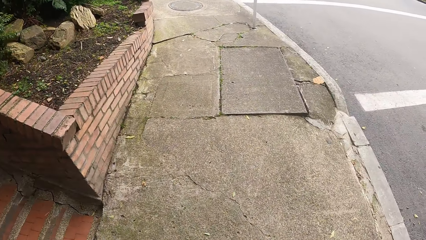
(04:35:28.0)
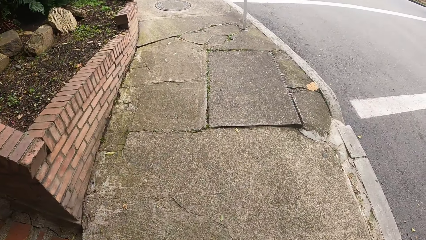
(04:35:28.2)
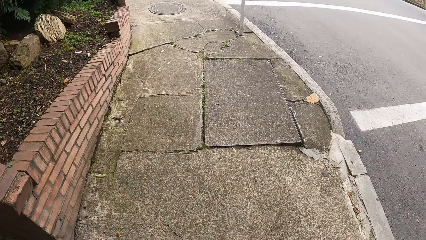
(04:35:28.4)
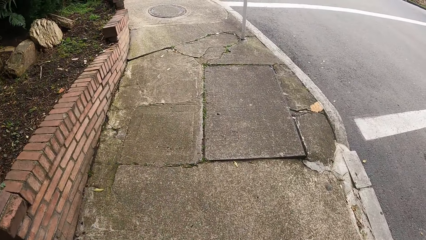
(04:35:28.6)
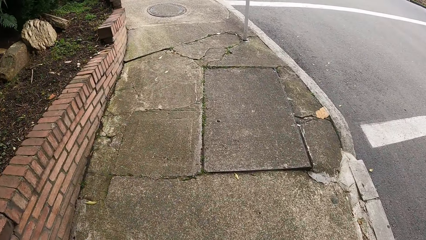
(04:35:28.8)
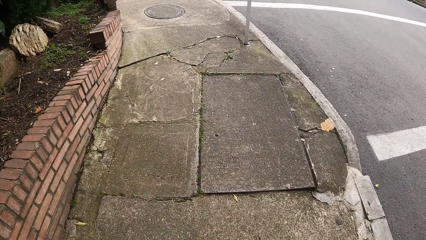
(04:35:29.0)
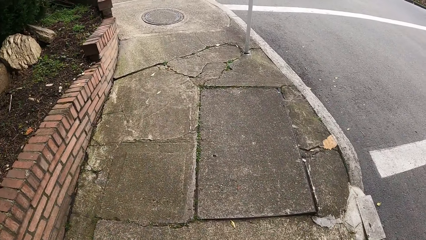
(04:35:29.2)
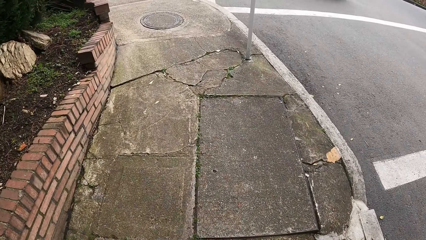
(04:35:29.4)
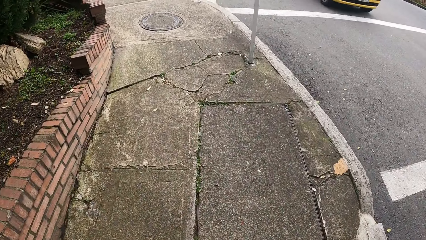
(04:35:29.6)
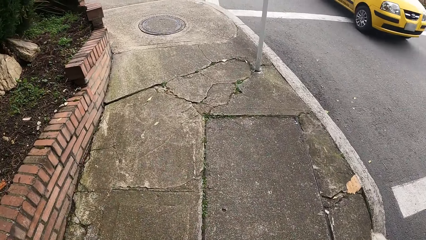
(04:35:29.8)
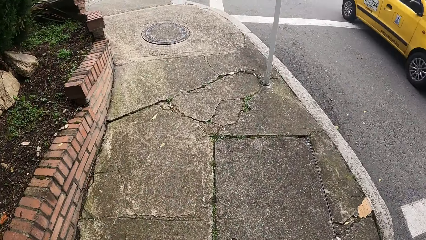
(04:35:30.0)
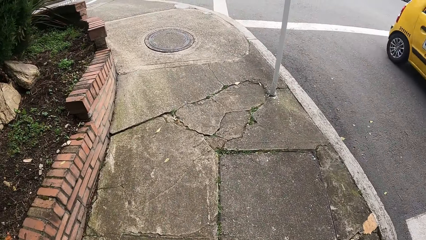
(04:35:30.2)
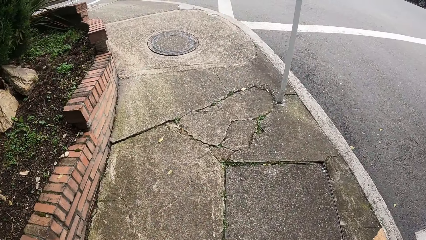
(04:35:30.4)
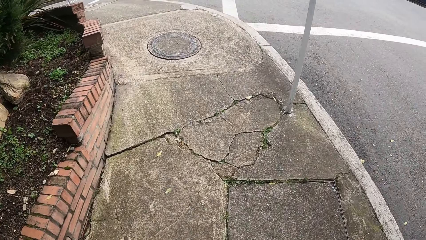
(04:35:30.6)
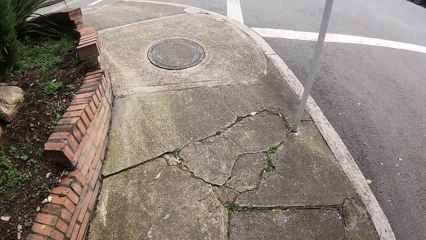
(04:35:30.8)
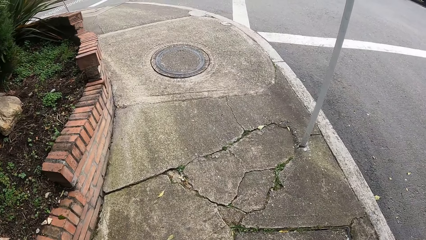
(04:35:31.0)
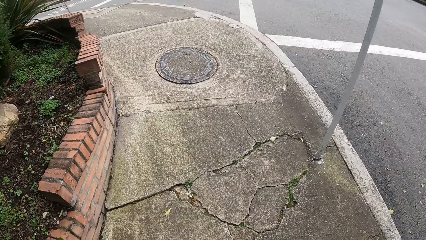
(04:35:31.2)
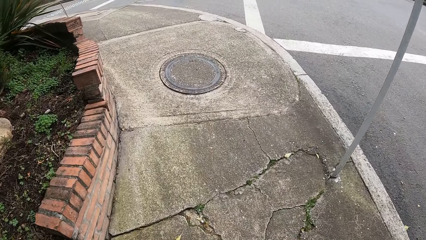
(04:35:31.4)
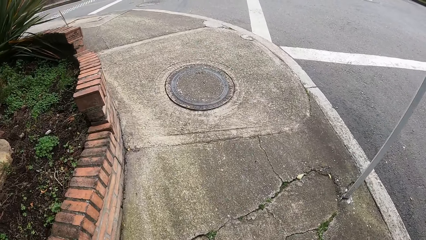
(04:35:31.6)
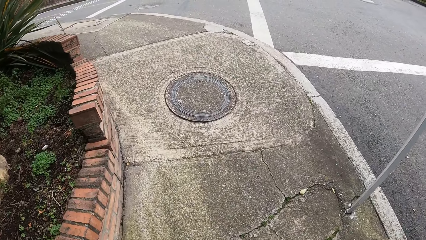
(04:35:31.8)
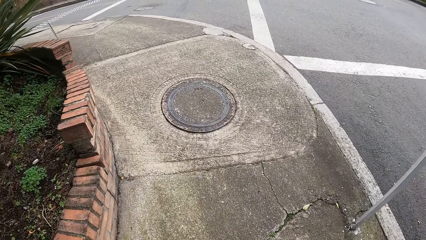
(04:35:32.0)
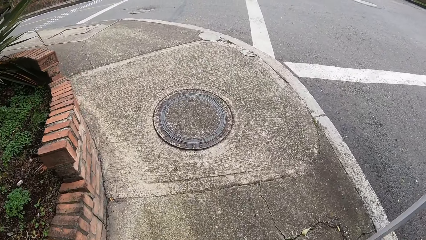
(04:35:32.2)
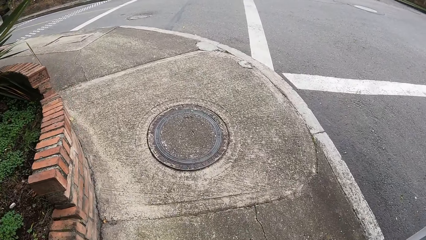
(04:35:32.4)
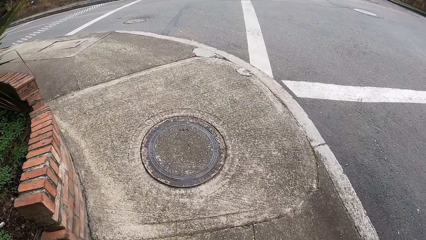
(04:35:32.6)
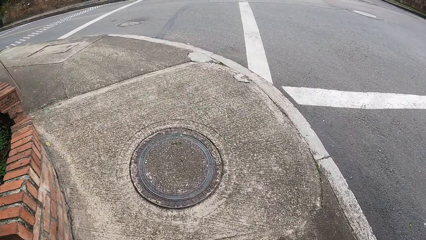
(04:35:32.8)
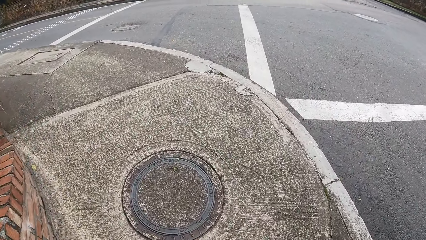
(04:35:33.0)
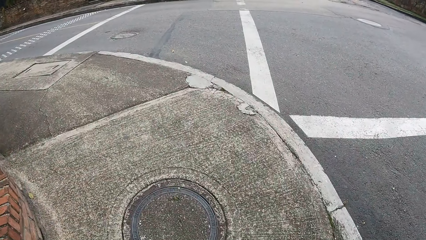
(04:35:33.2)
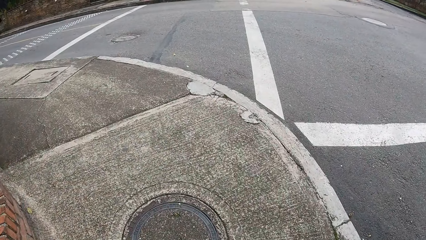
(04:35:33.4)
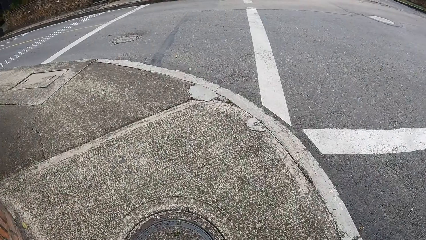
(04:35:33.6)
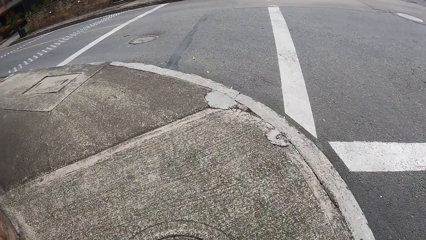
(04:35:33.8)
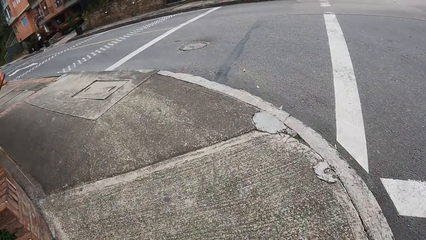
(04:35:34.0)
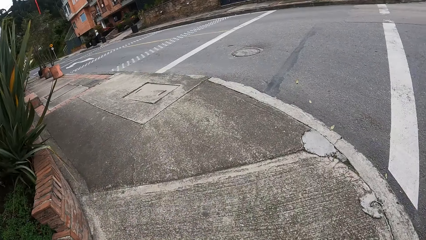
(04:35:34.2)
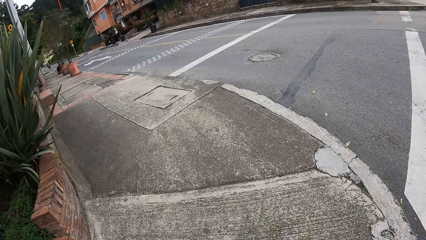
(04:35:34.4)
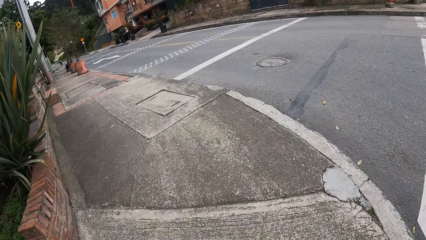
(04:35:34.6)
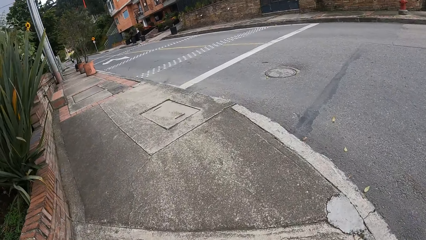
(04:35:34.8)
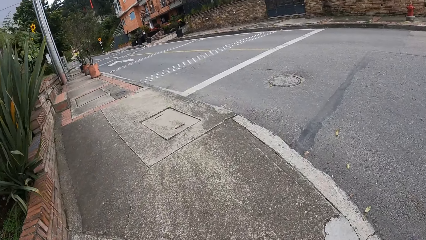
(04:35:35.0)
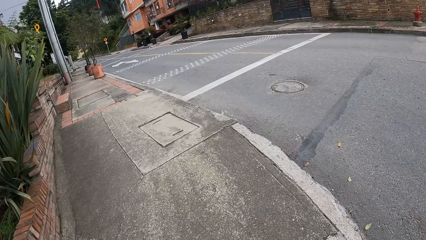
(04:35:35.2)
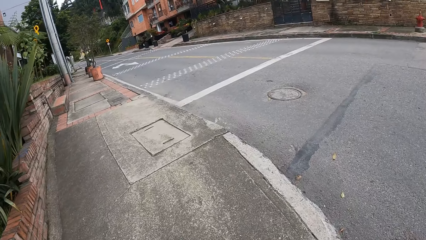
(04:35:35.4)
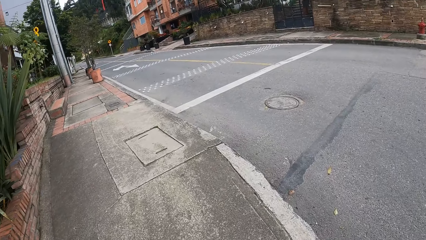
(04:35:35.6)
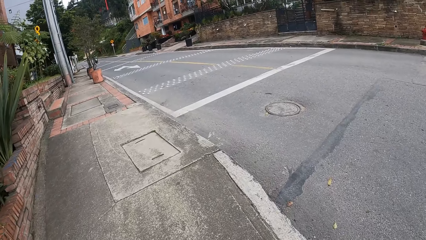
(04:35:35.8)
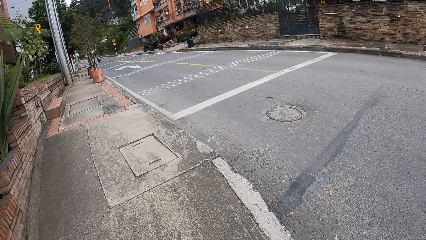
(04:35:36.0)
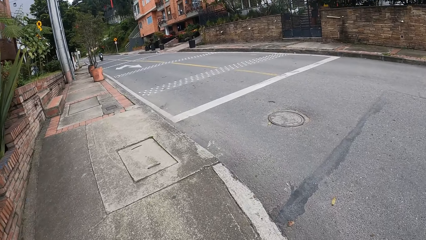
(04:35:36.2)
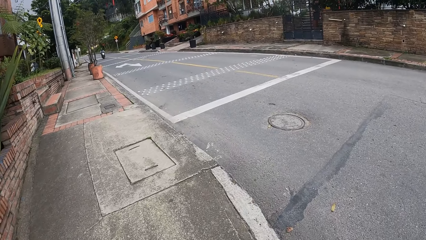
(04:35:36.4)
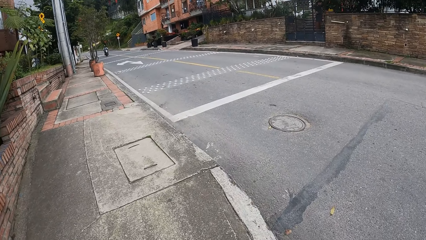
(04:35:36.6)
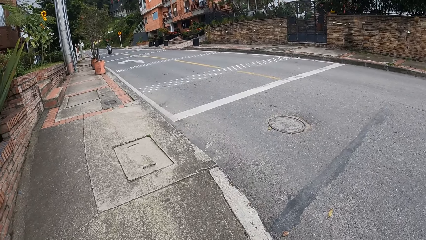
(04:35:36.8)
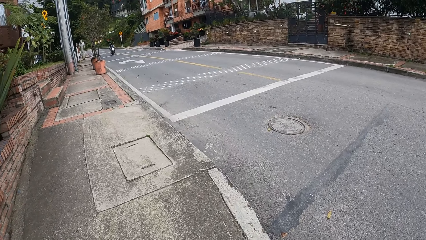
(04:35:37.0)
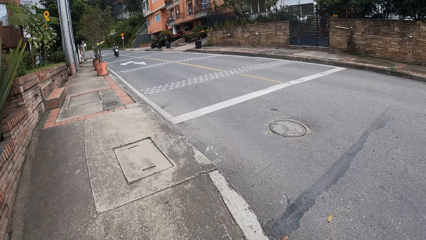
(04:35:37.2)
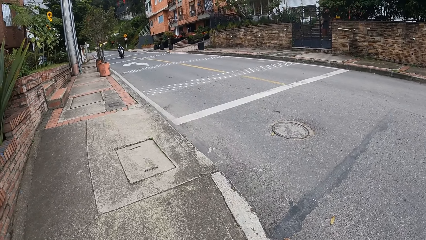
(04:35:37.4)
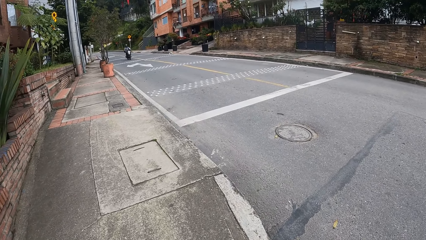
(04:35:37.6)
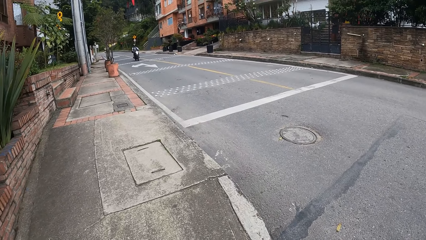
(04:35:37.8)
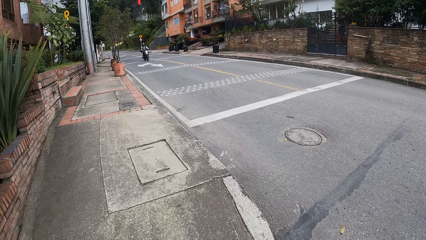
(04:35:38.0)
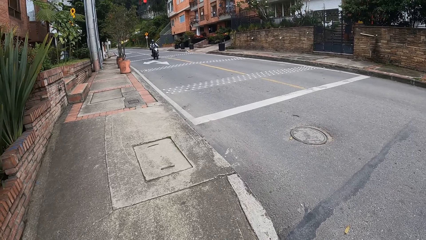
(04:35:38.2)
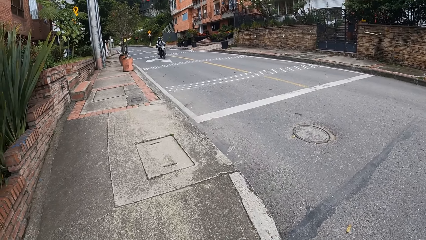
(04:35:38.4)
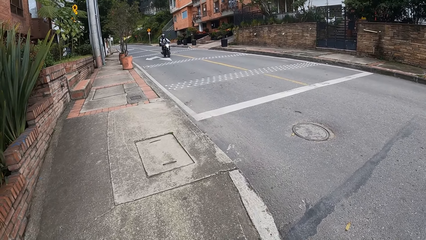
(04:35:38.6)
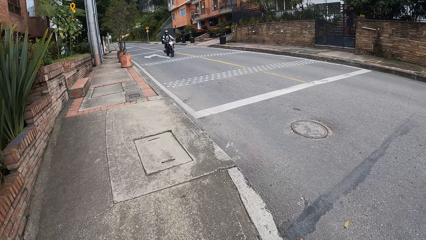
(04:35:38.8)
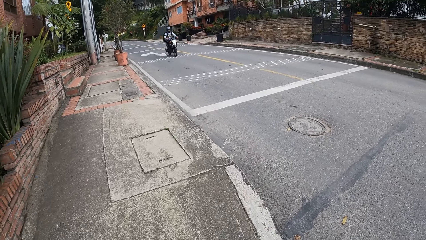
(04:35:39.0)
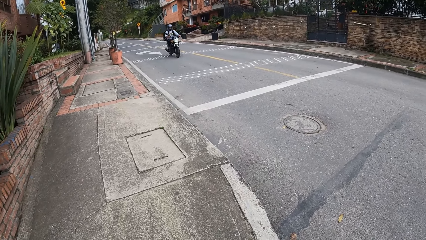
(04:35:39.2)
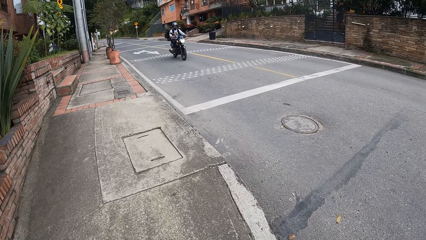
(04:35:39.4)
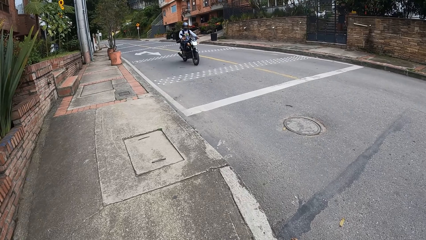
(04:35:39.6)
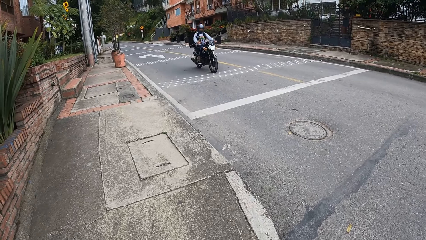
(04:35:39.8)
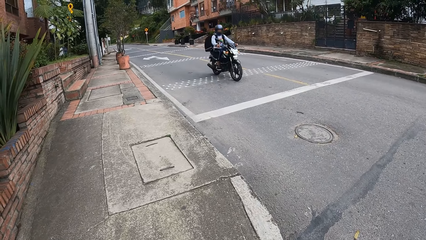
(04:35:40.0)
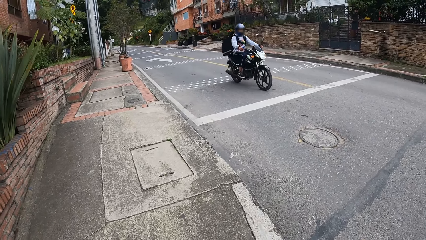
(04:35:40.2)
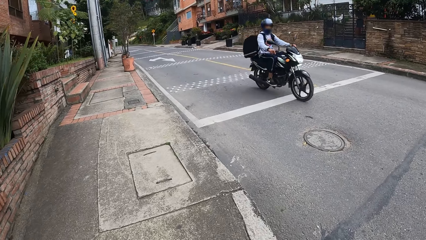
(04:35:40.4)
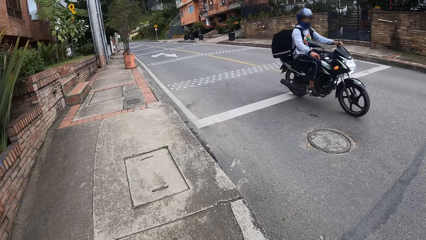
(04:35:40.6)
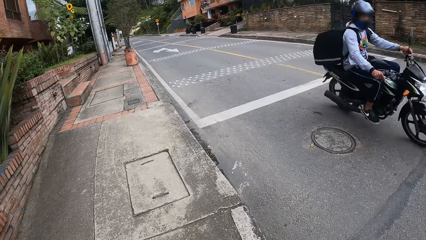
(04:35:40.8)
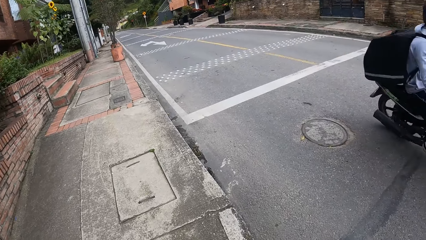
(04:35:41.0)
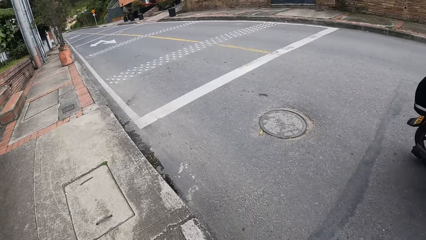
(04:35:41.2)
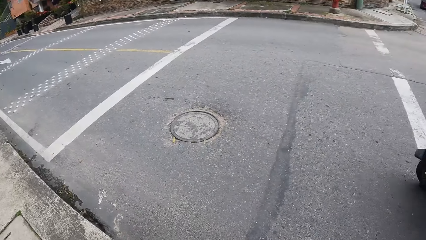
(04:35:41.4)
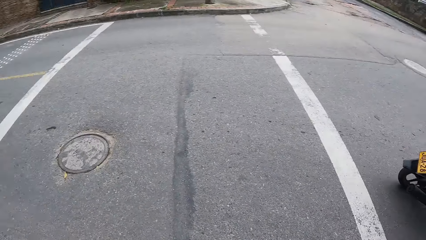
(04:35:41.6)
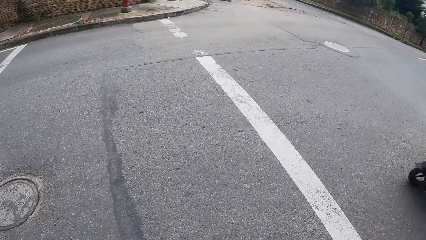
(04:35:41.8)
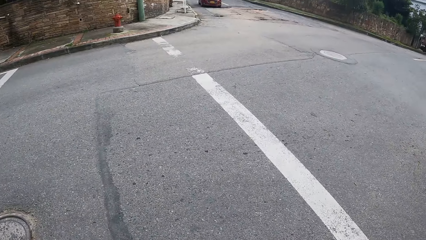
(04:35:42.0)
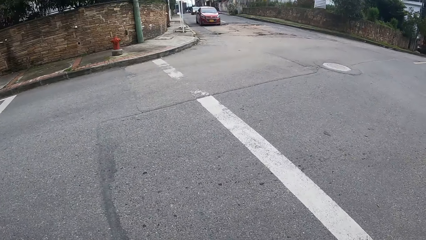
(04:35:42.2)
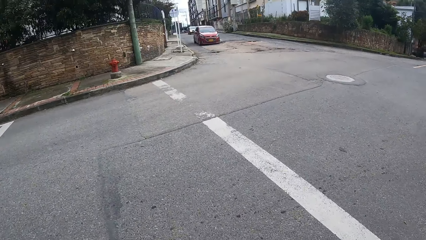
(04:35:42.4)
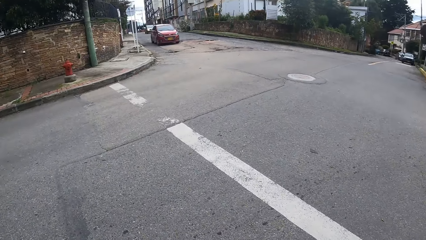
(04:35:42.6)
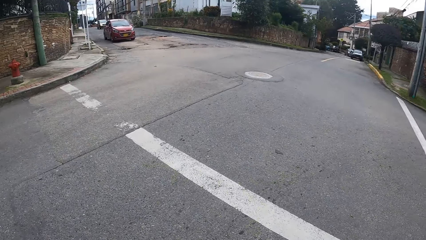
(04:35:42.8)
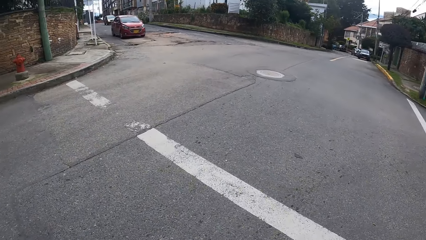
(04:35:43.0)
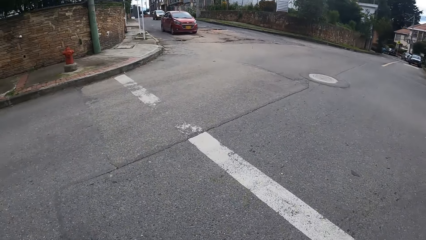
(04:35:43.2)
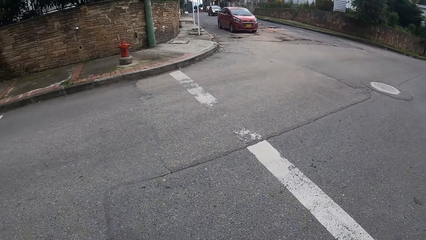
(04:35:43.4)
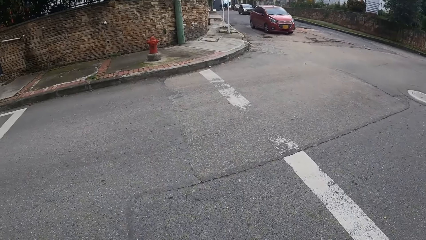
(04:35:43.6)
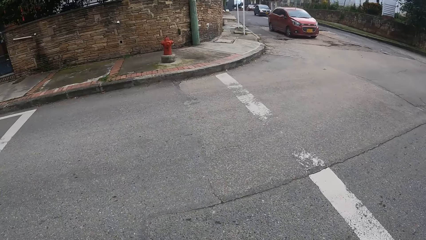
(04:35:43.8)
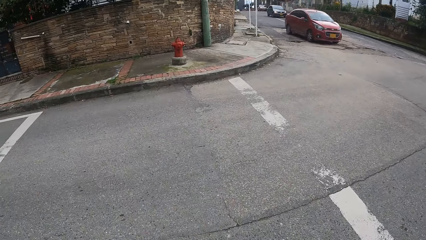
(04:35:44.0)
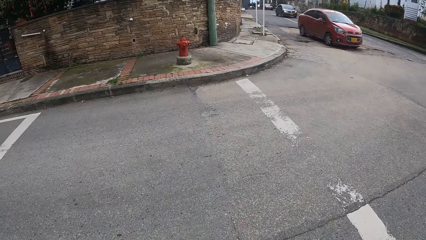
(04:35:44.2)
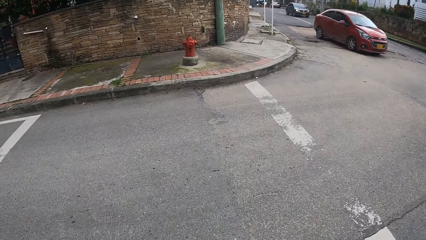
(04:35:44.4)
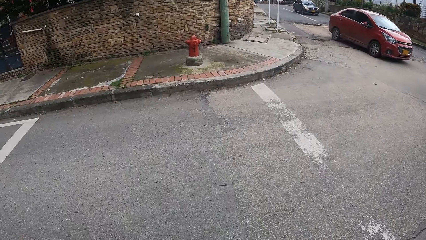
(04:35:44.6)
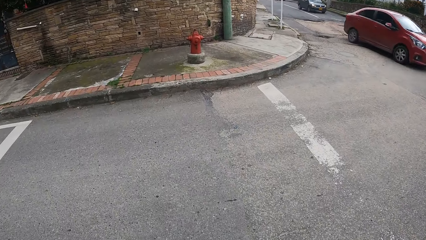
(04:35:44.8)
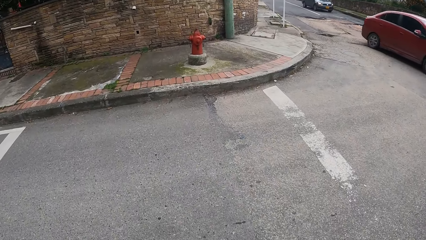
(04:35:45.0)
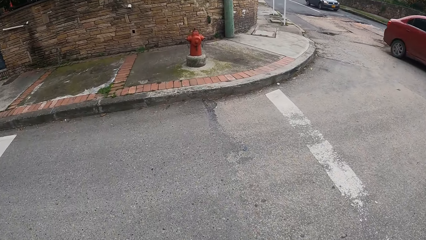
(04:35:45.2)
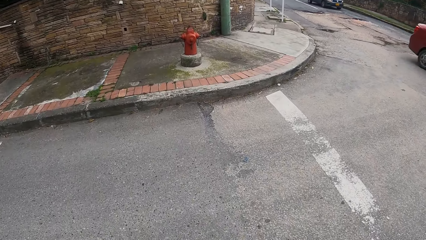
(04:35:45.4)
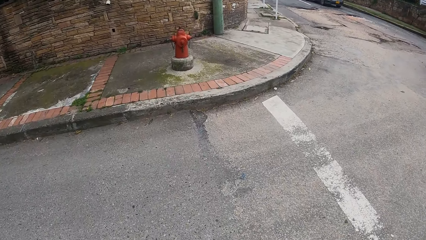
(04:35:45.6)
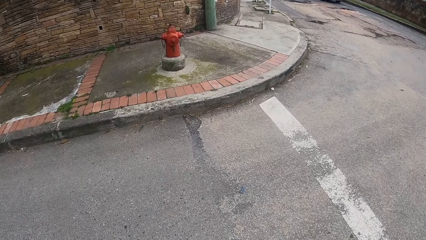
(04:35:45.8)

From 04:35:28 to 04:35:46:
The camera wearer walks on the sidewalk. They look at a person. They stop along the road. They look on the left hand side of the road. They cross the road.
